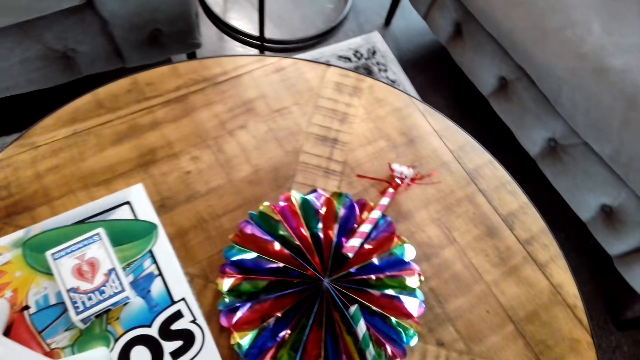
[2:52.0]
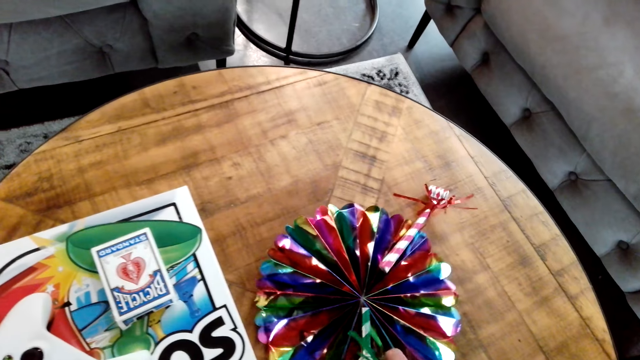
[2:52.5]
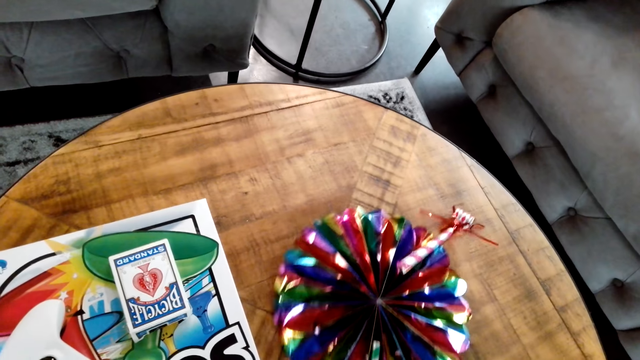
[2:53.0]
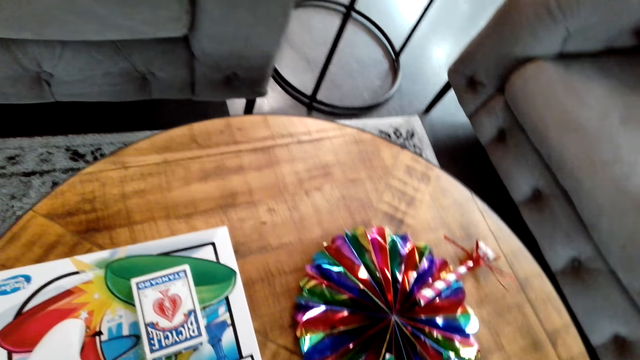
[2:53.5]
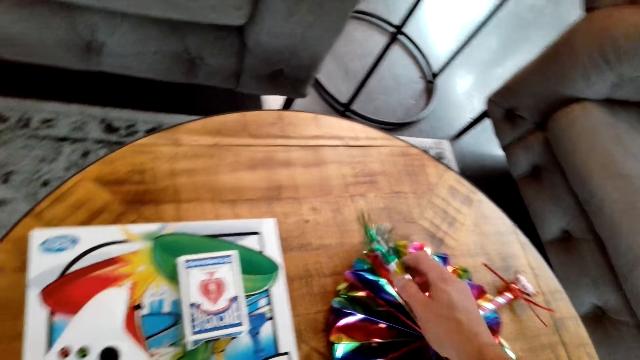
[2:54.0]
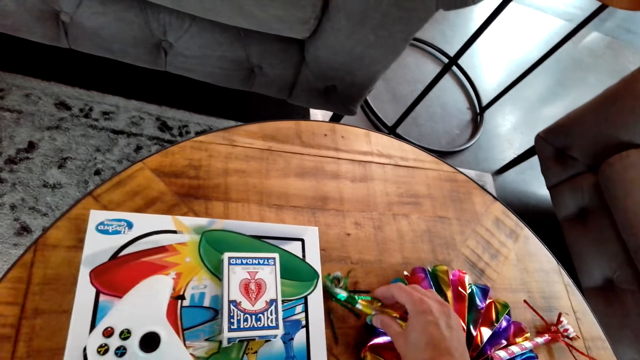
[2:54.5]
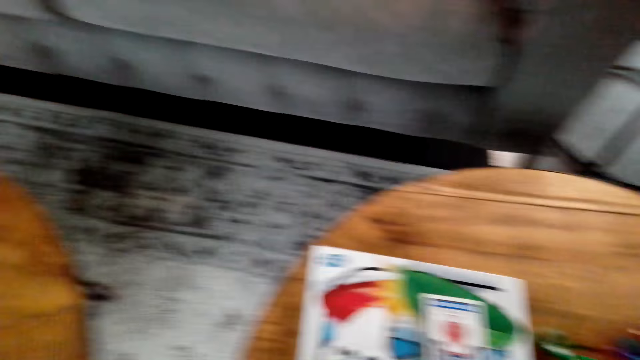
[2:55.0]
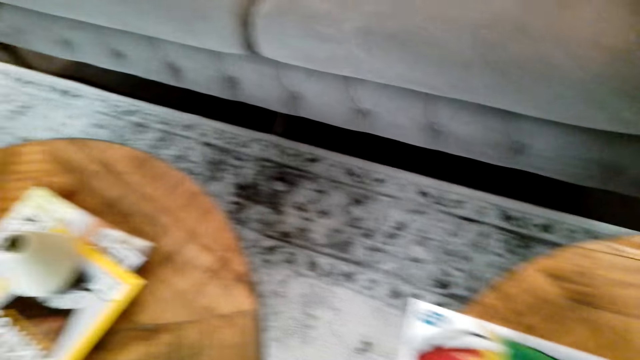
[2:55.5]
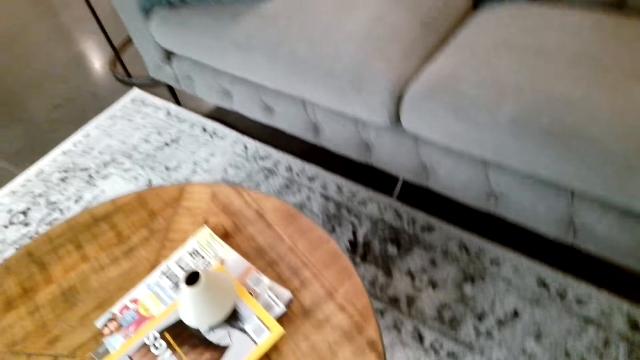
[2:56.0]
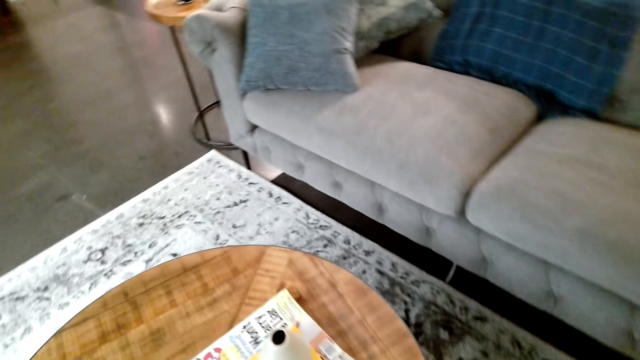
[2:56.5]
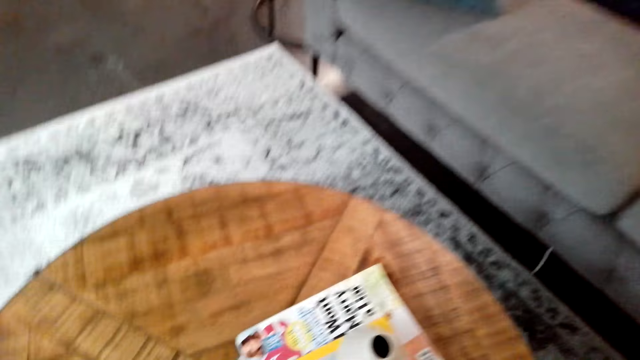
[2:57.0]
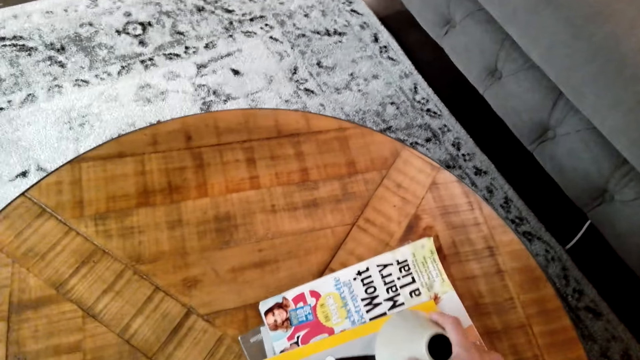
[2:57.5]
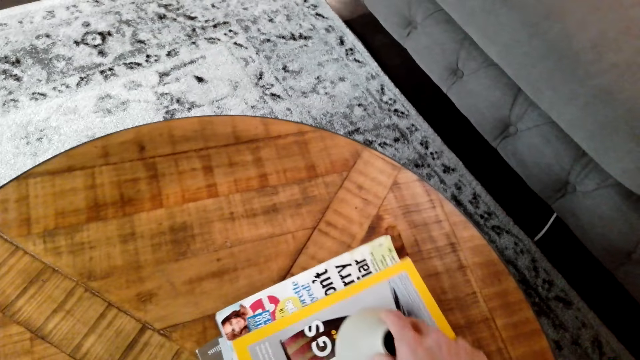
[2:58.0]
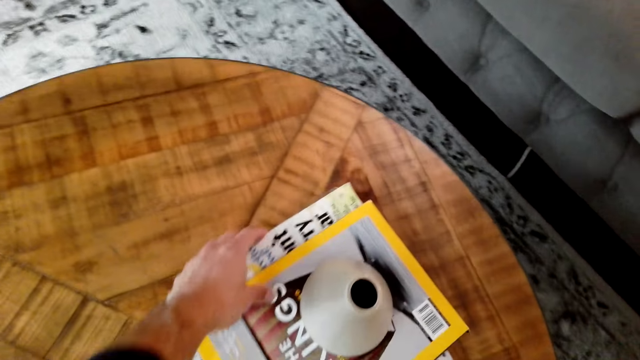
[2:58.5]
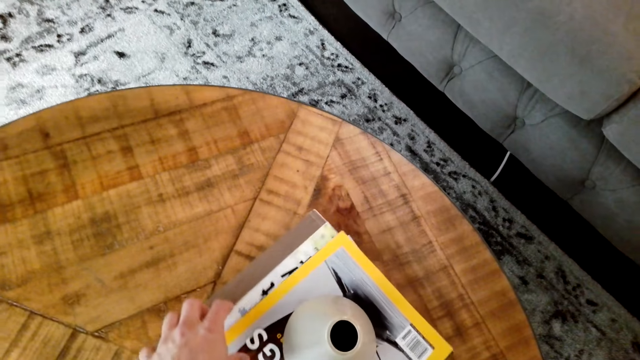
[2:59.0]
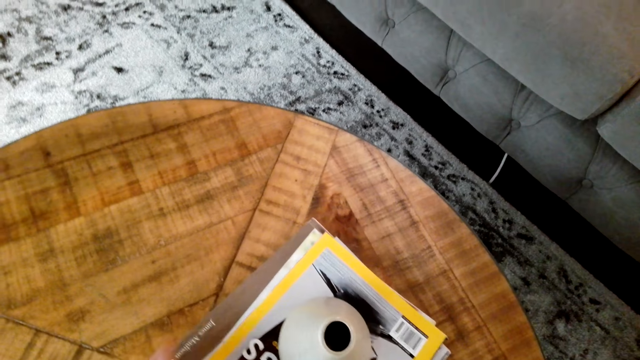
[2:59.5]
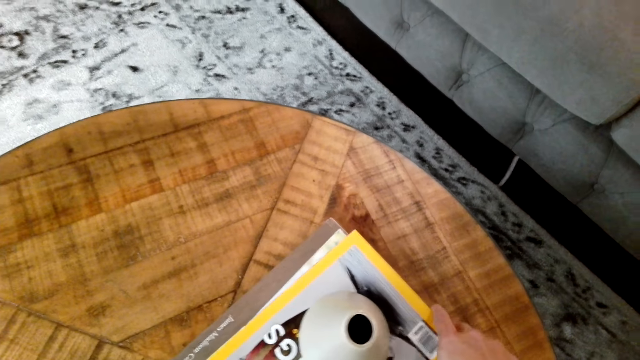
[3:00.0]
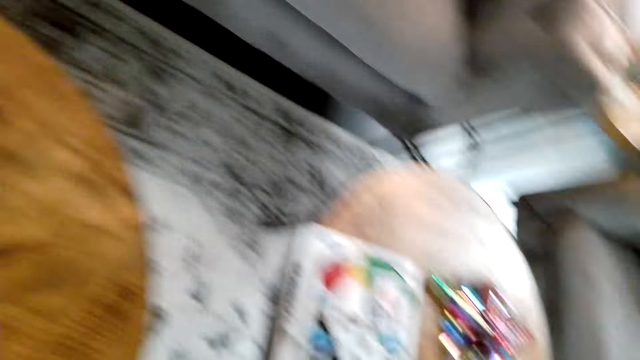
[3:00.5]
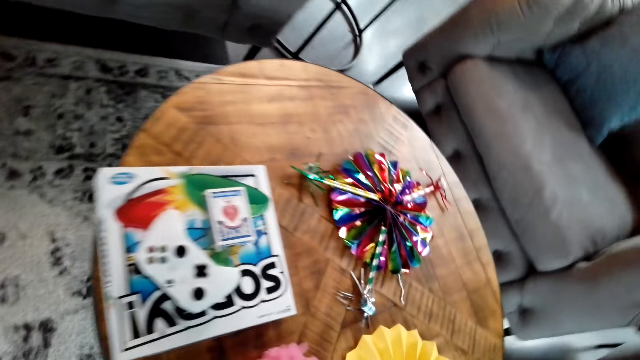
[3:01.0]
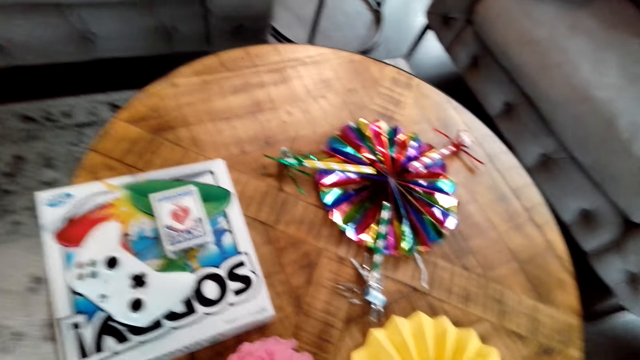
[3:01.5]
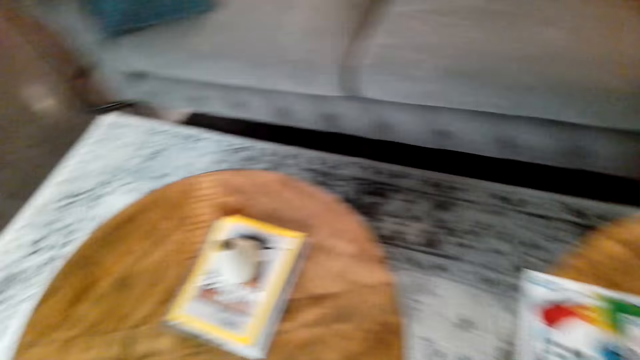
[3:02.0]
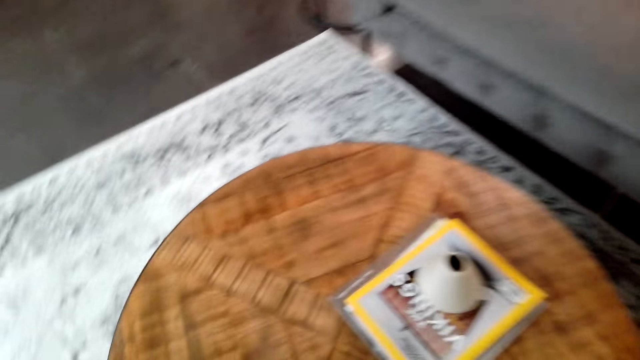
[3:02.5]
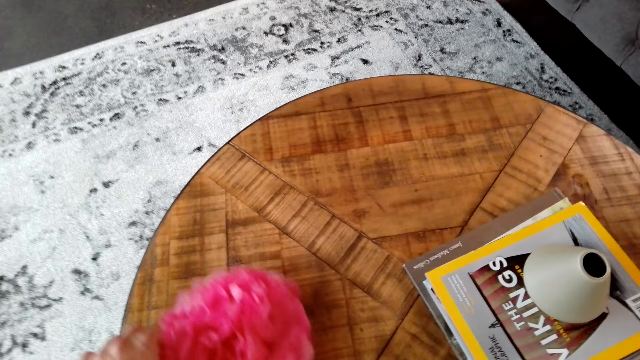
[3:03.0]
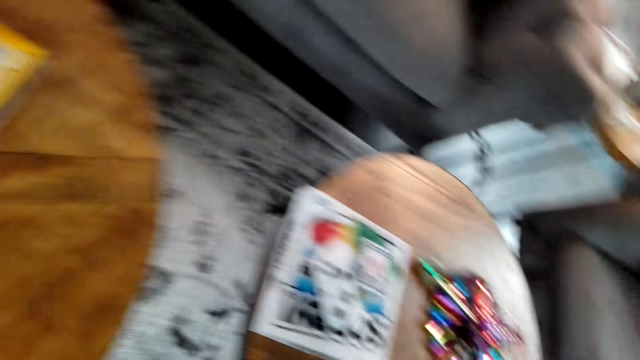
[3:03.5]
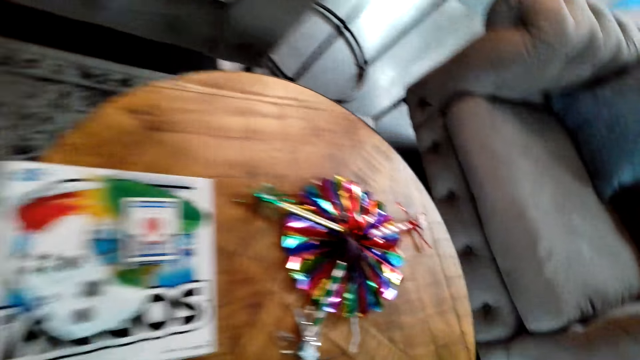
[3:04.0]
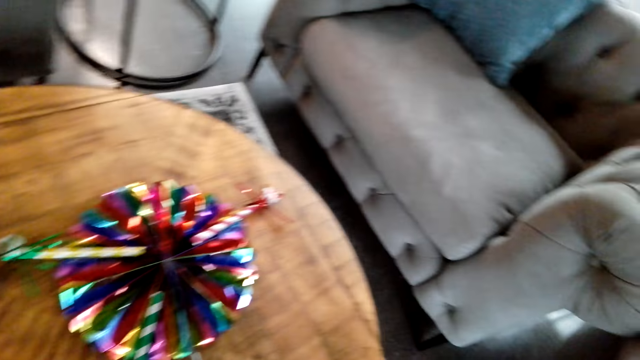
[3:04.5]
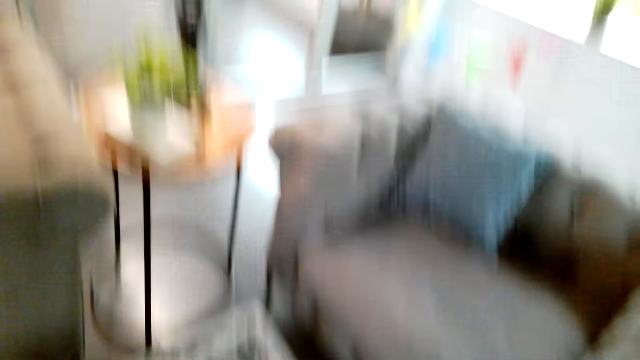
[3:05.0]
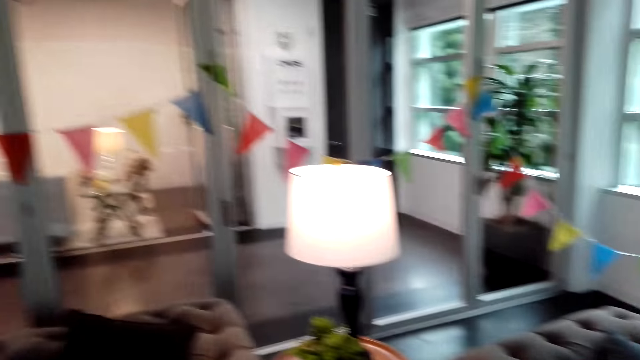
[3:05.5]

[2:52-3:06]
The camera wearer moves the flower ribbon. They put the ribbon on the flower ribbon. They look around to the other table. They pick up a book. They move the magazine on the table. They place the book on the table. They arrange the books. They look around to the other table. They pick up the flower from the table. They look around to the other table. They put the flower on the other table. They look around the hotel.

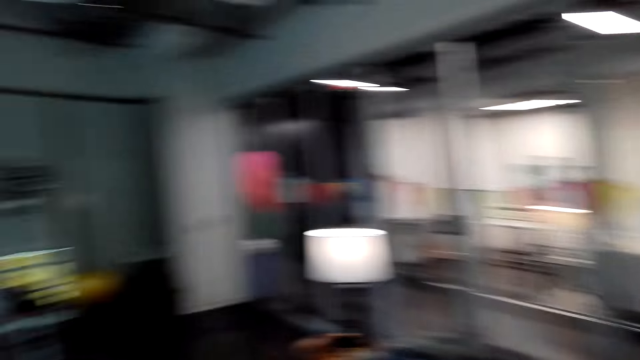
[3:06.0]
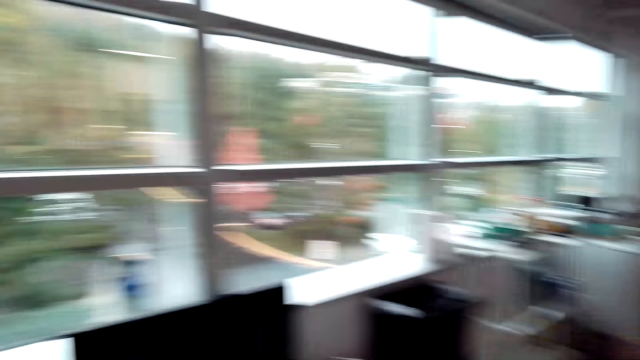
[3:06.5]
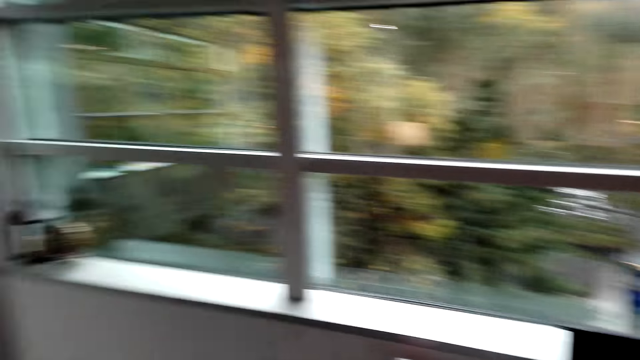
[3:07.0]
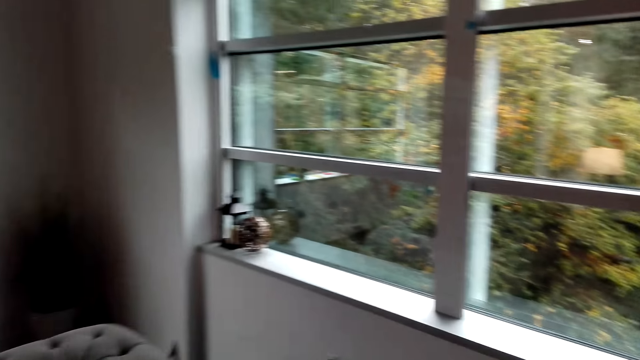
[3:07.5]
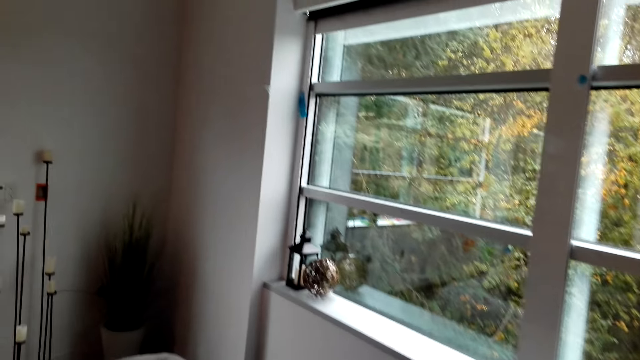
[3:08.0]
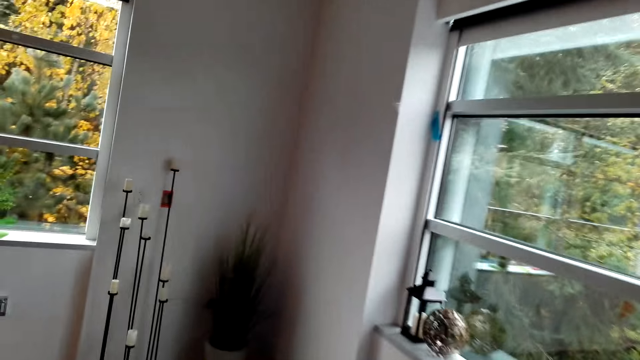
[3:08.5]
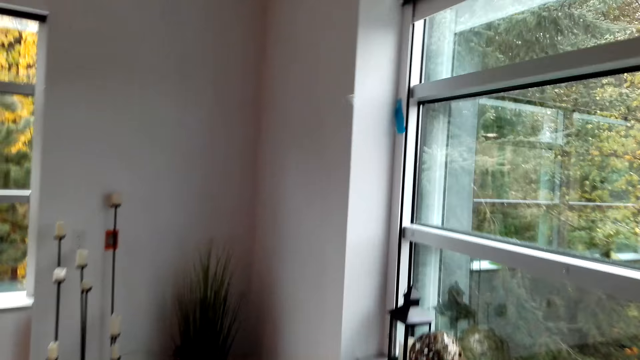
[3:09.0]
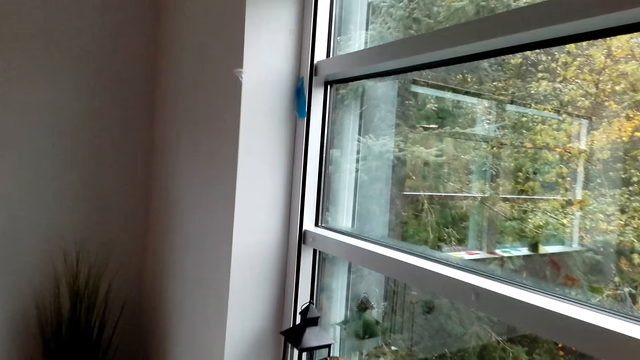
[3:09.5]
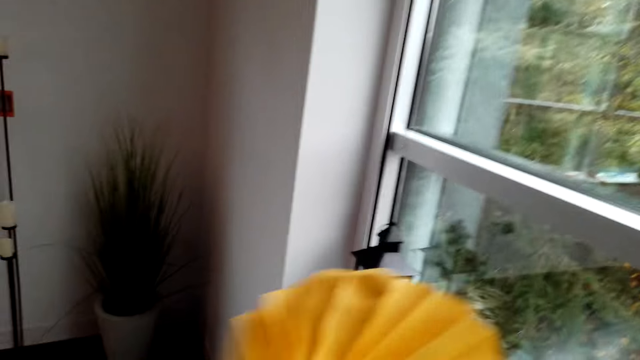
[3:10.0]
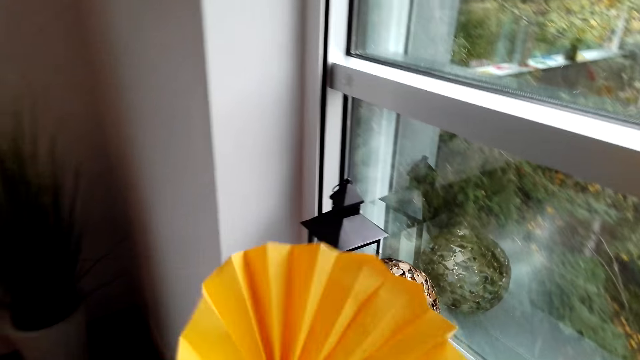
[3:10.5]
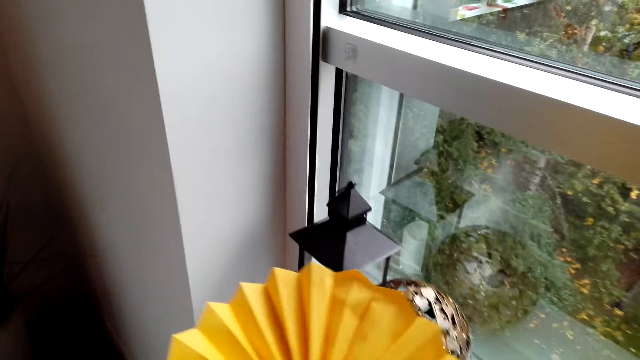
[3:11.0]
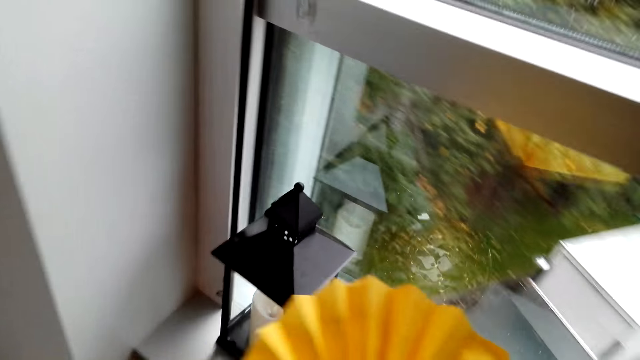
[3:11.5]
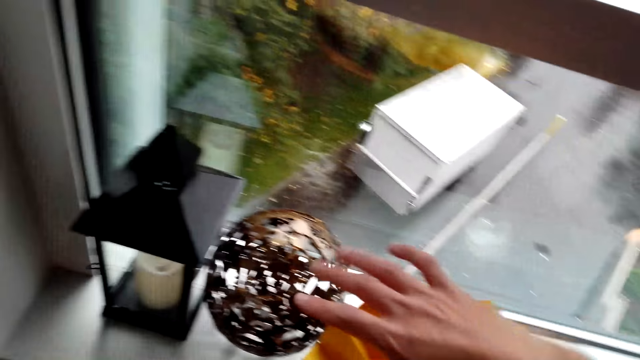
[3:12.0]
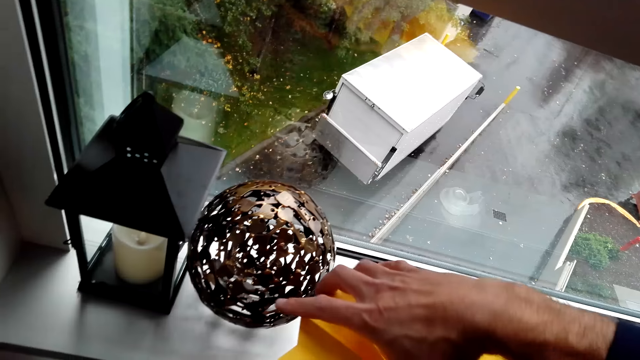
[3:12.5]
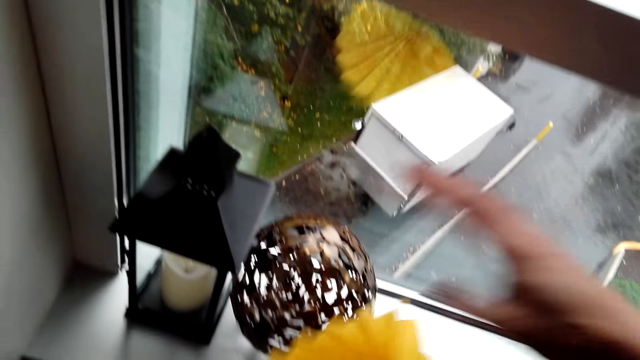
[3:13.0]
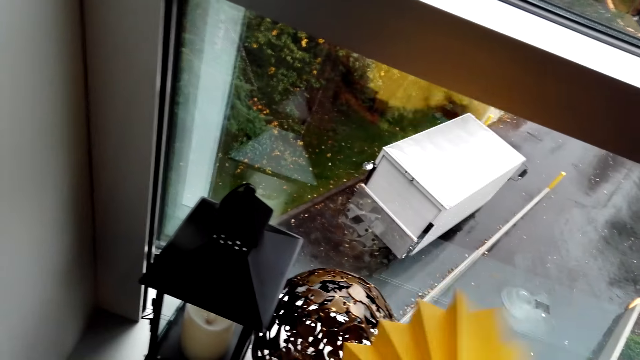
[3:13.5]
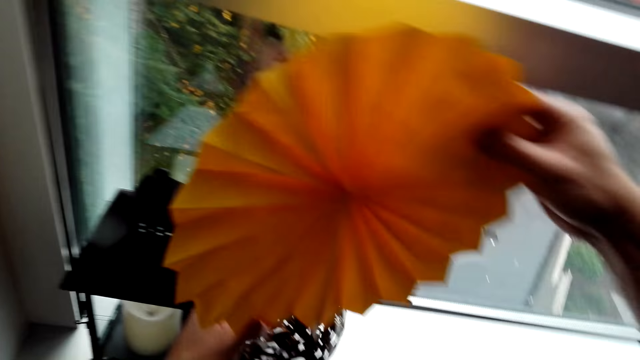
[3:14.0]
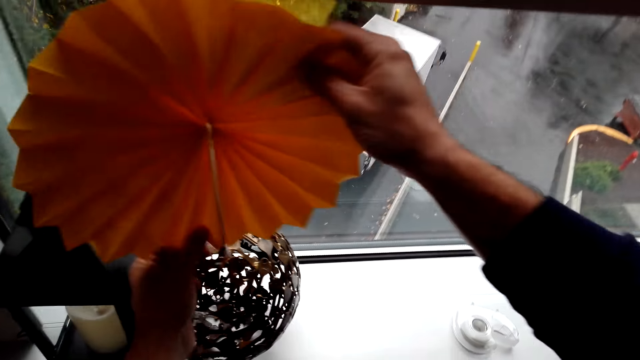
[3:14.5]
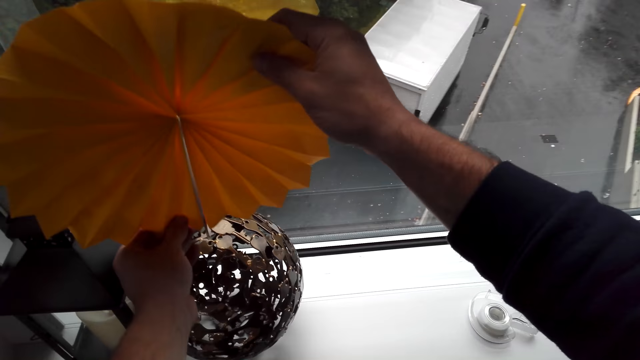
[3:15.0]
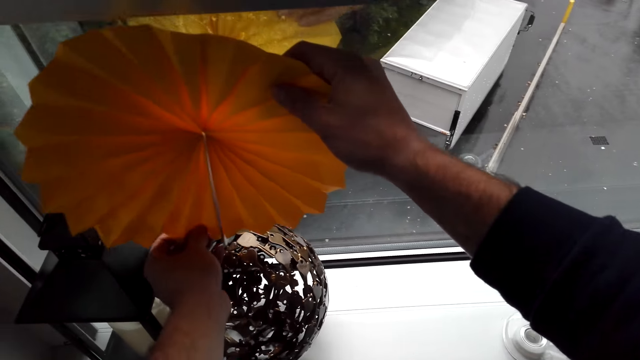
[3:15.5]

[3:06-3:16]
The camera wearer walks around the hotel. They put the flower ribbon on a décor.
